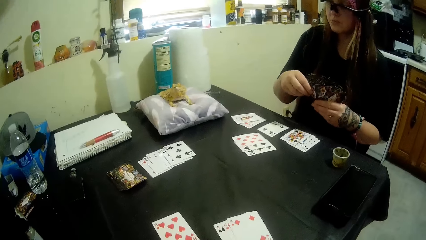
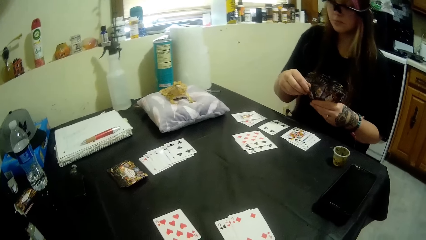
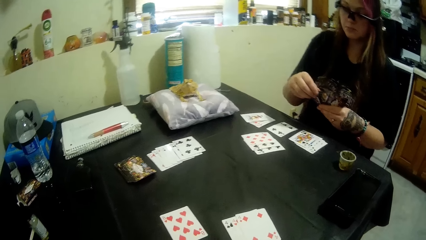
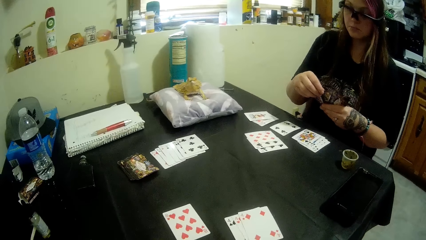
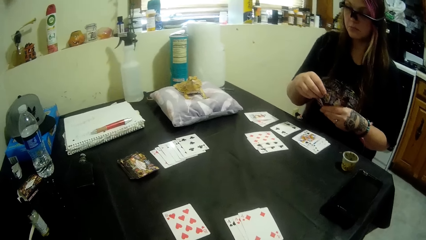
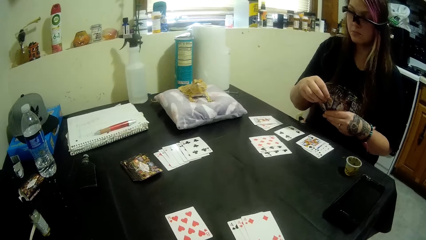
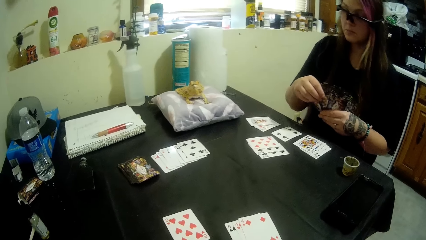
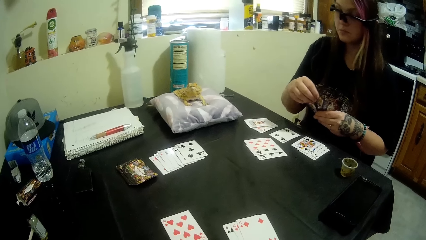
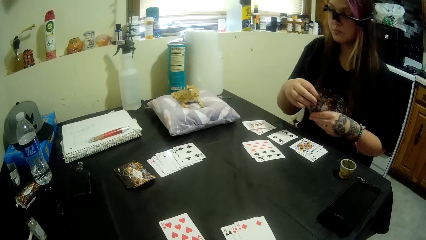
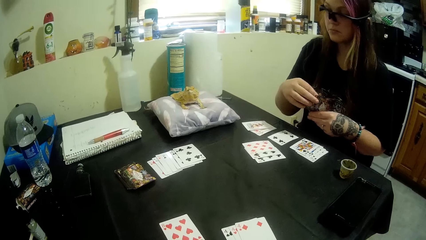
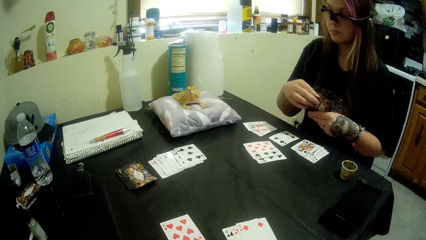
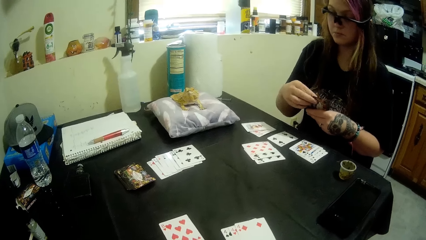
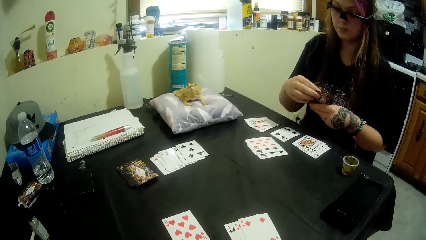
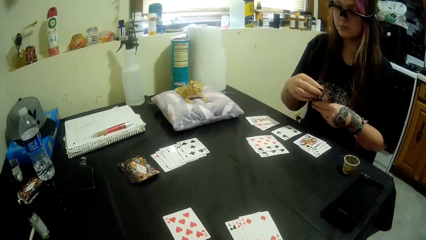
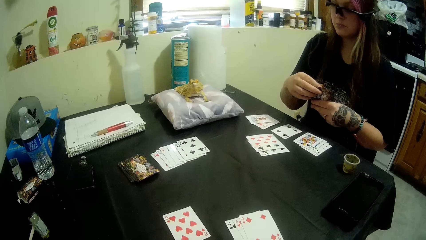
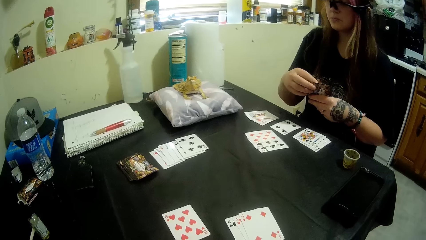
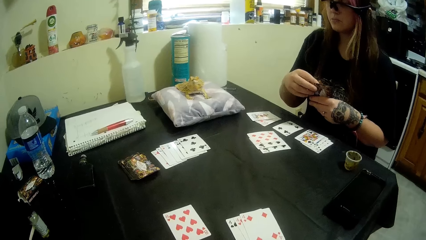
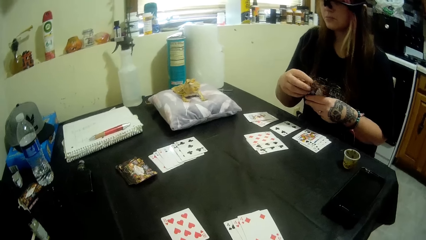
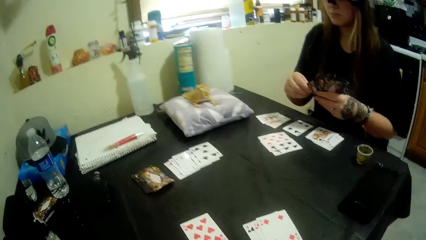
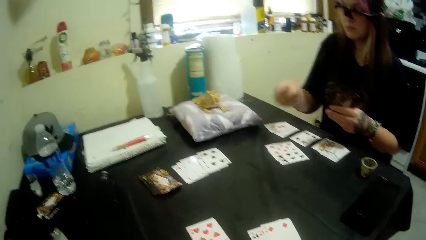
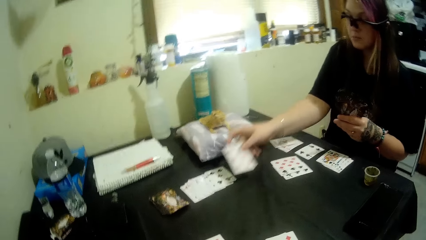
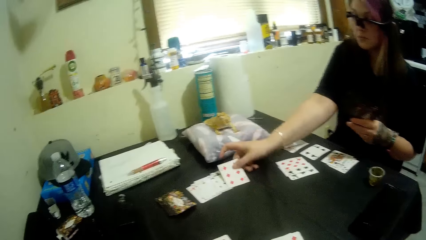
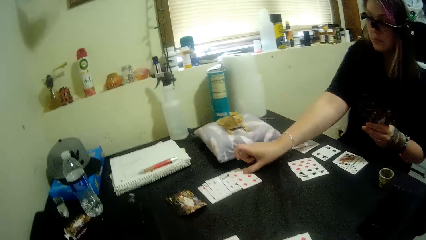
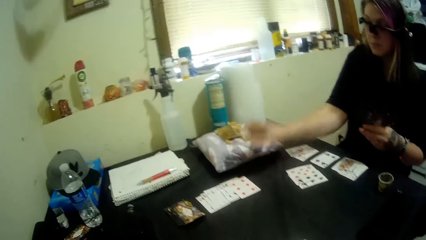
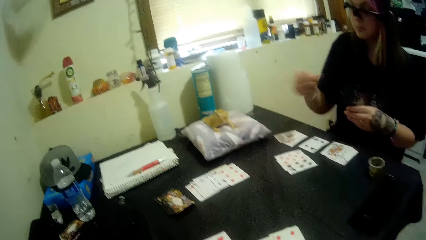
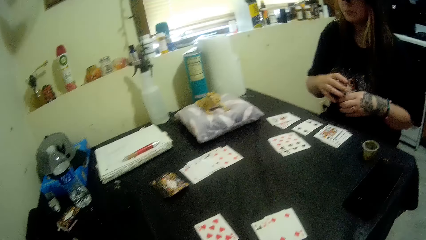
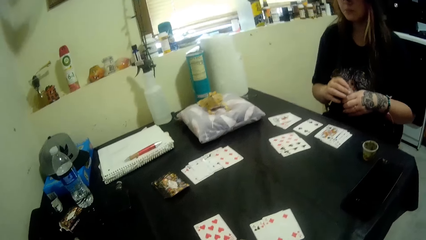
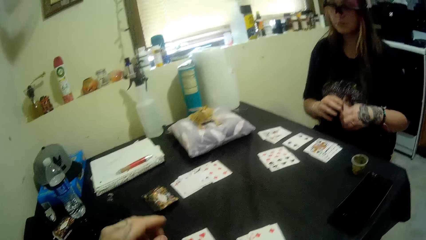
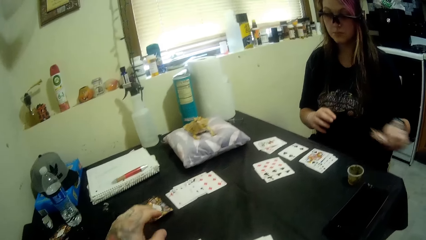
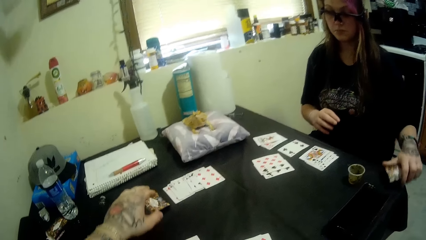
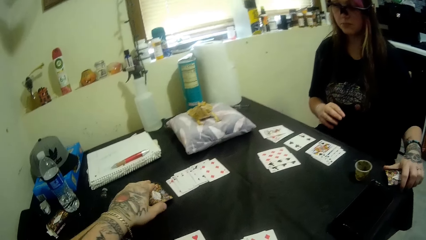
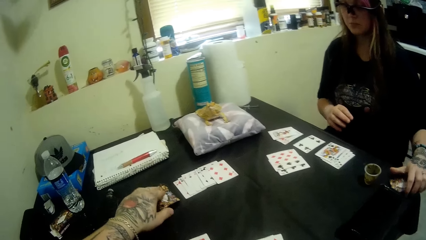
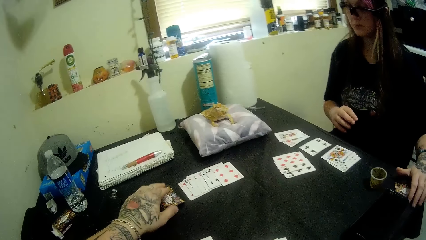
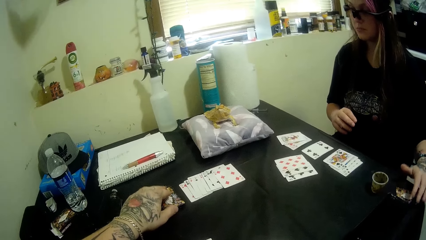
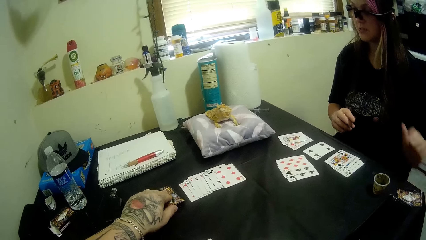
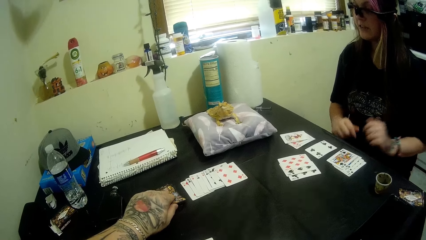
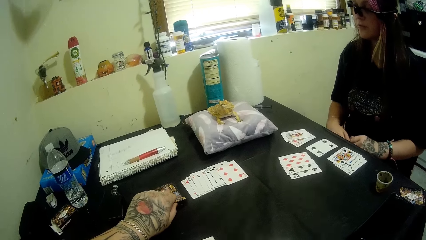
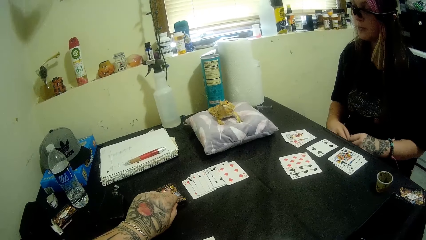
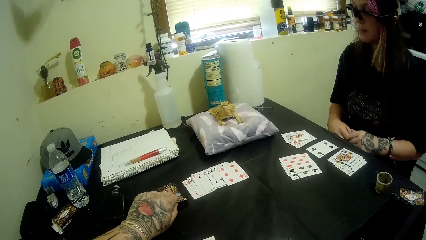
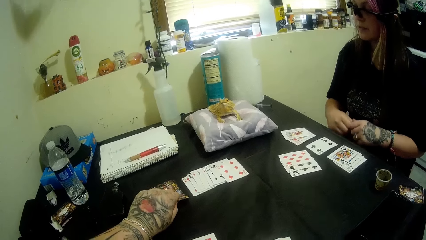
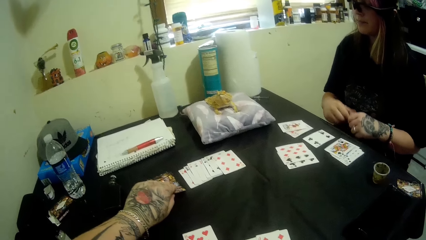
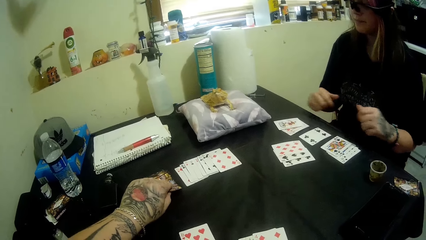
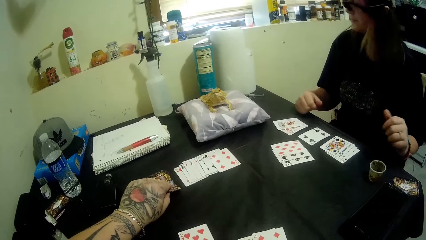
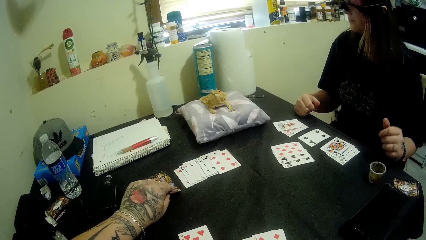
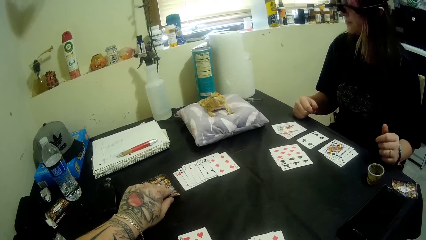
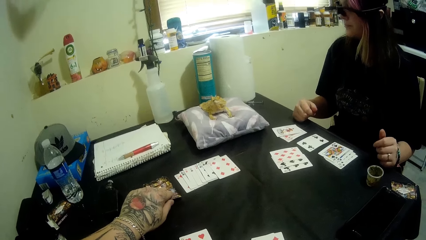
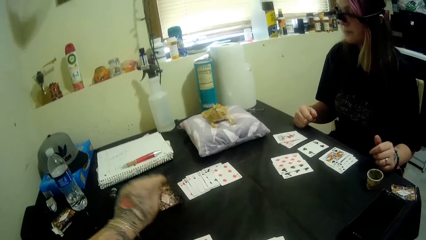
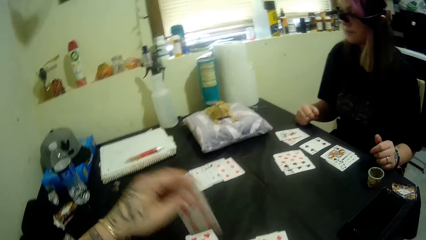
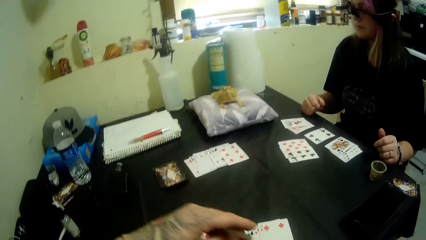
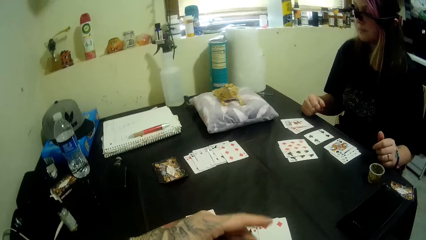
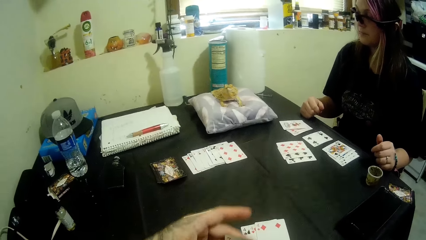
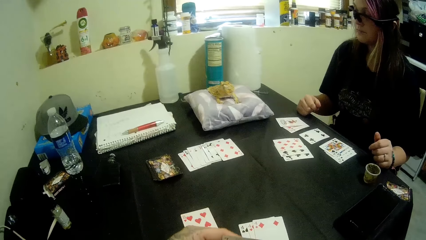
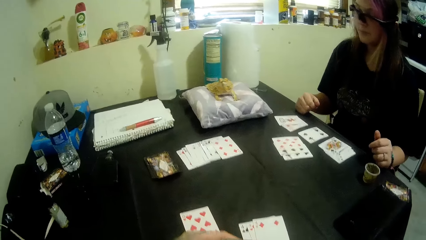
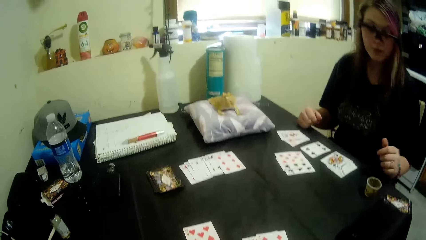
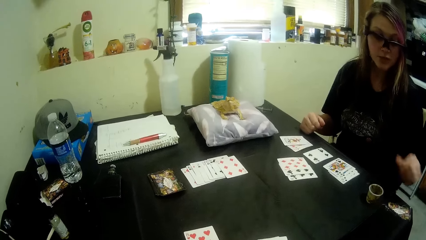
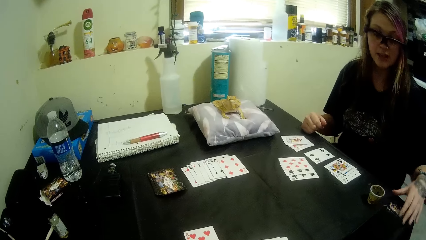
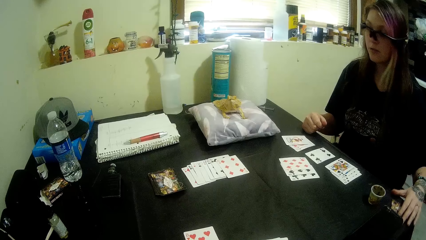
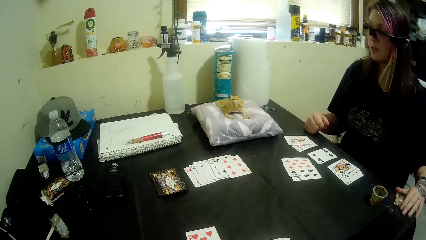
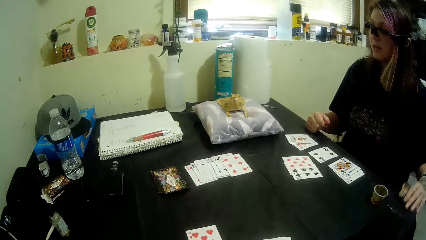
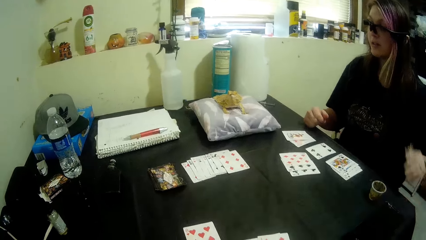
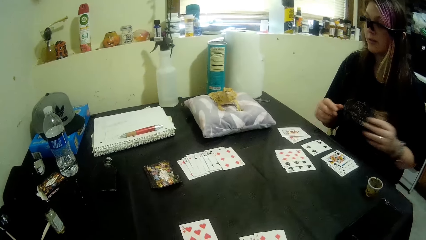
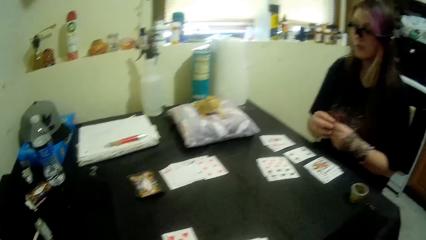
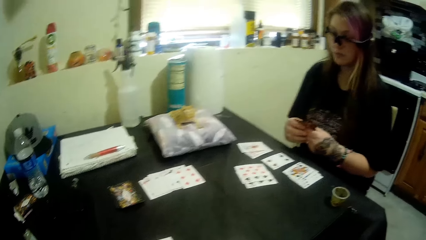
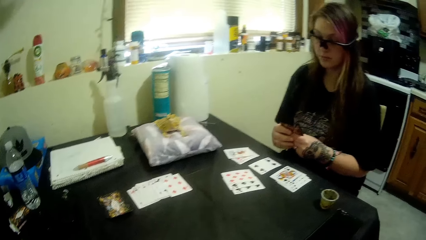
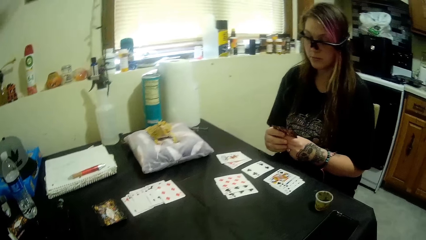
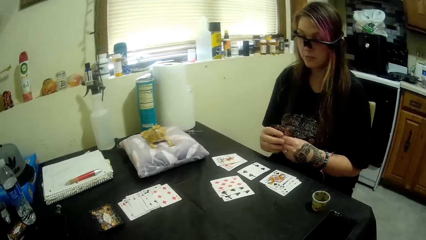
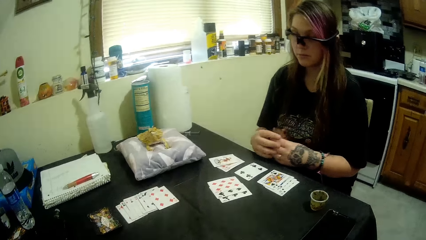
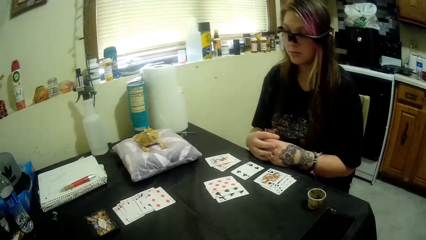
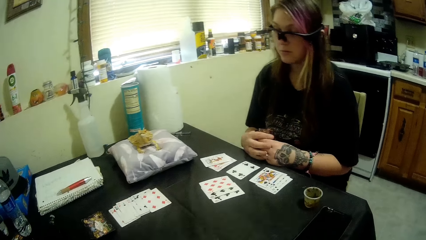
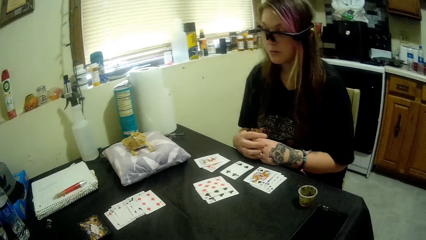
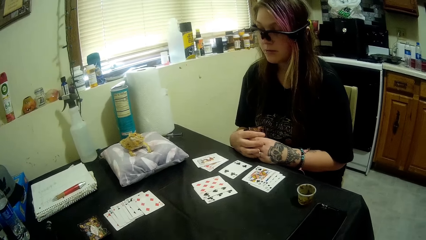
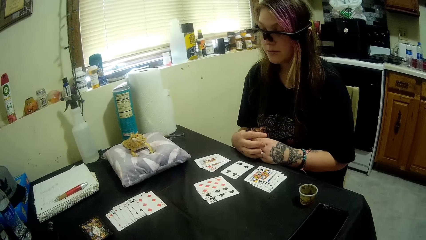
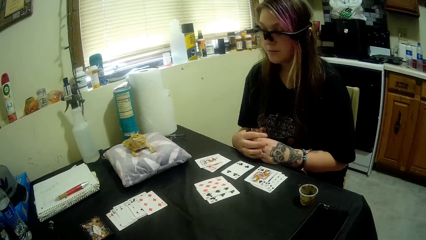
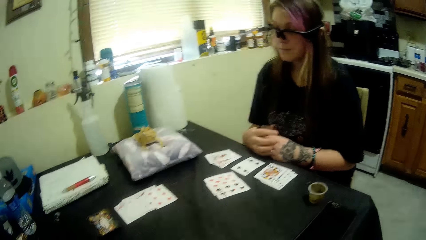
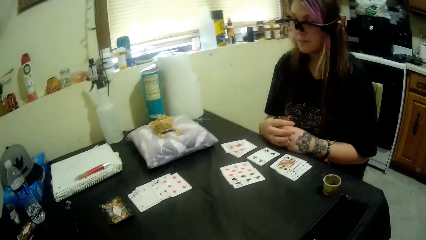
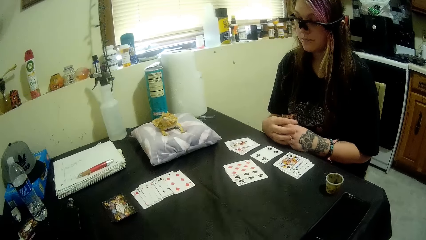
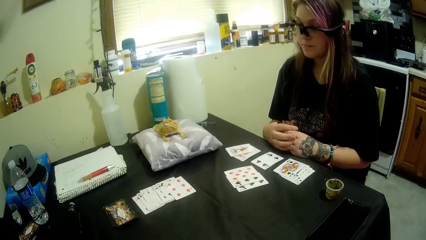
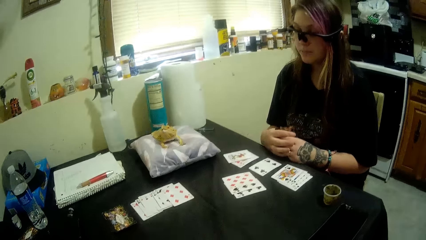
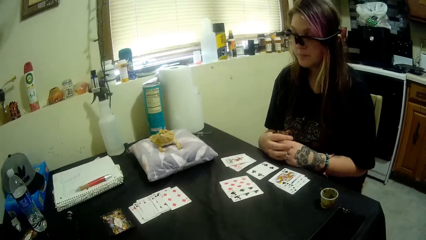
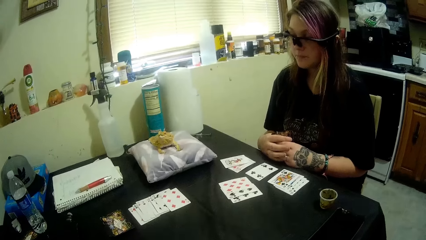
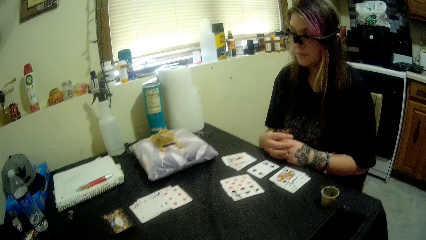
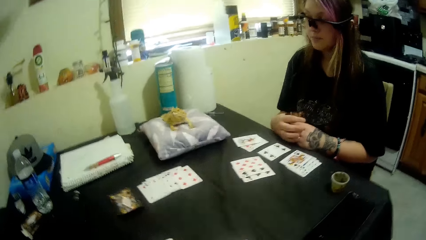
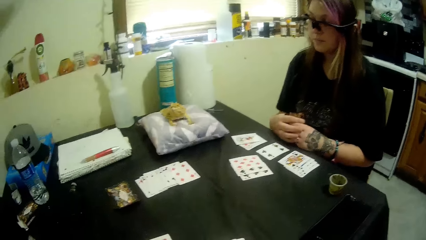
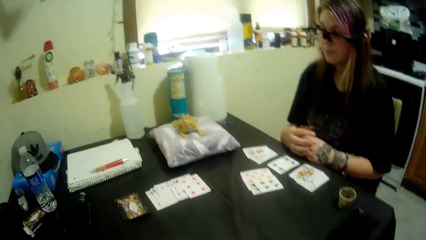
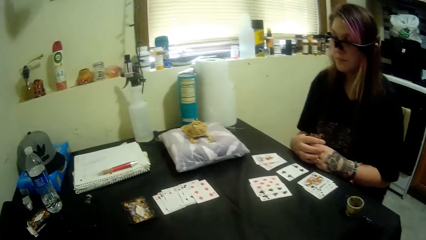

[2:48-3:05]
A woman drops a card on the table with her right hand. The woman drops the other cards on the table with her left hand. The camera wearer holds a card on the table with his left hand. The woman places her hands on her lap and places her hands on the table. The camera wearer picks up the card from the table with his left hand. The woman picks up the cards from the table with her left hand, holds the cards, passes the cards from her left hand to her right hand, and places her hands on the table.
